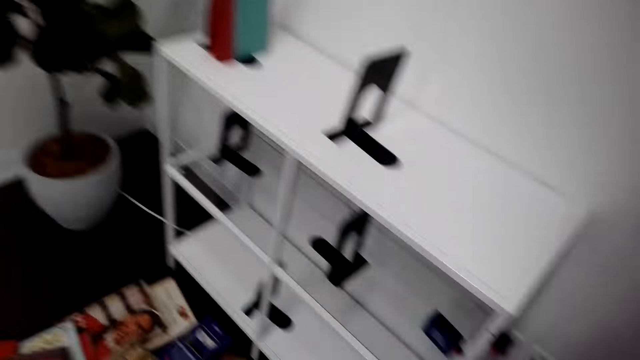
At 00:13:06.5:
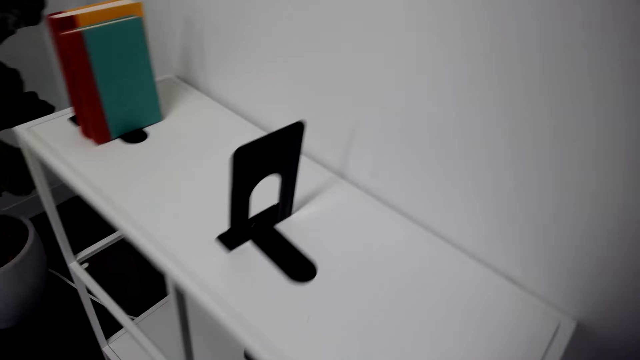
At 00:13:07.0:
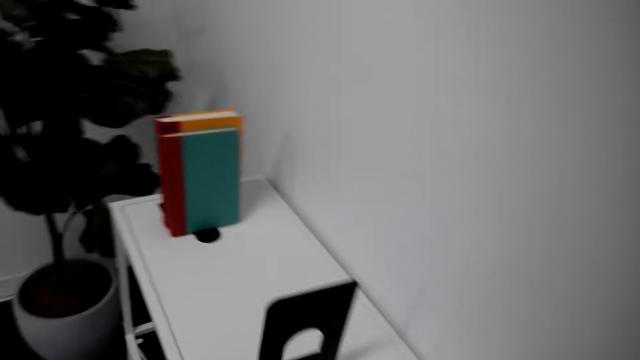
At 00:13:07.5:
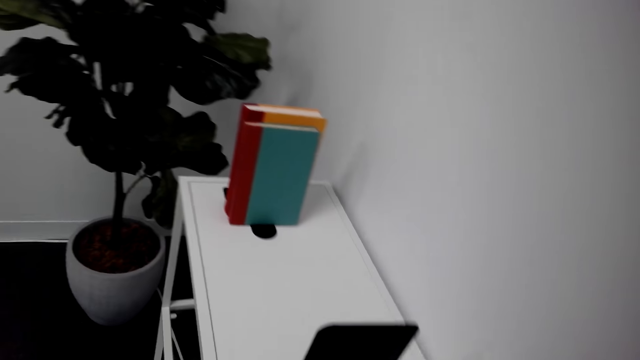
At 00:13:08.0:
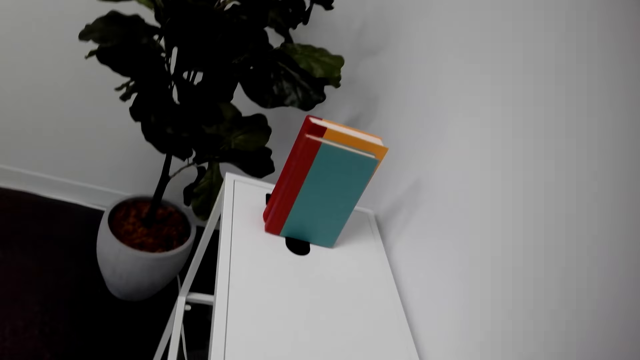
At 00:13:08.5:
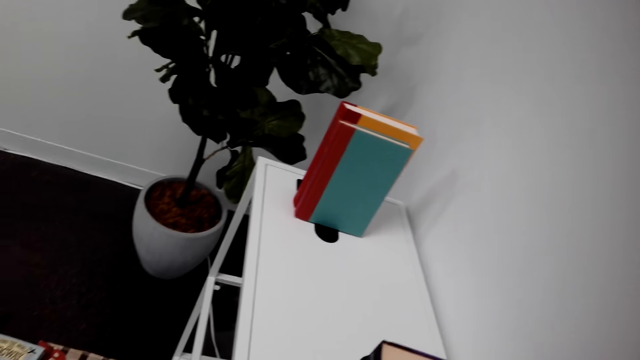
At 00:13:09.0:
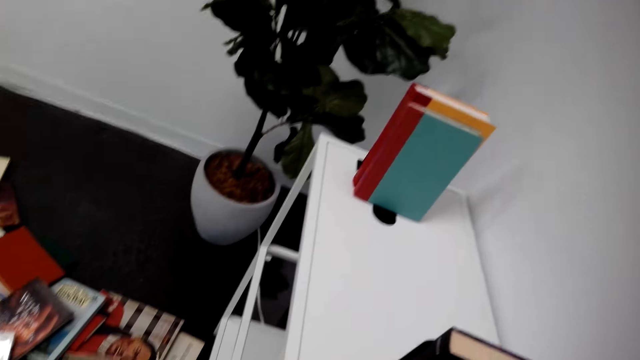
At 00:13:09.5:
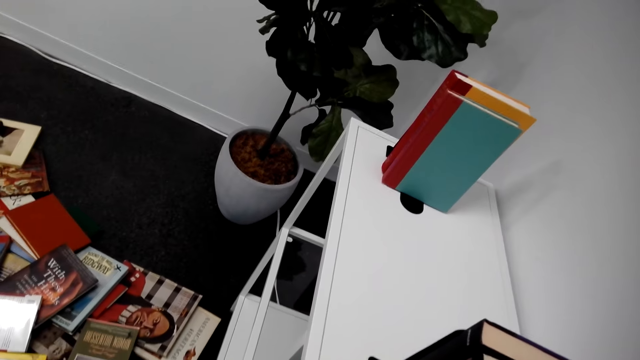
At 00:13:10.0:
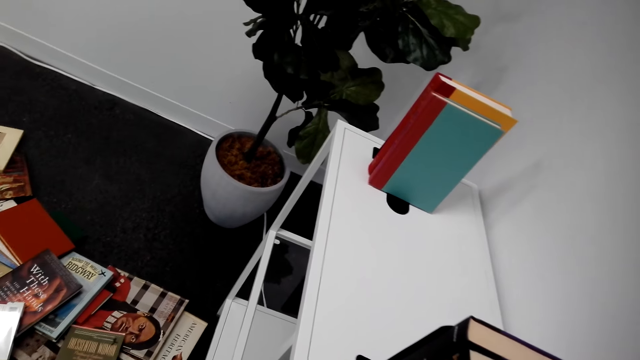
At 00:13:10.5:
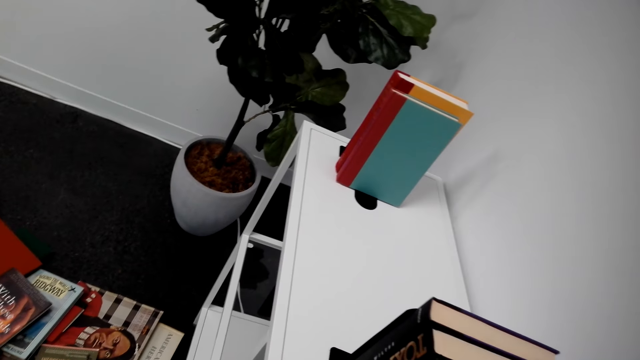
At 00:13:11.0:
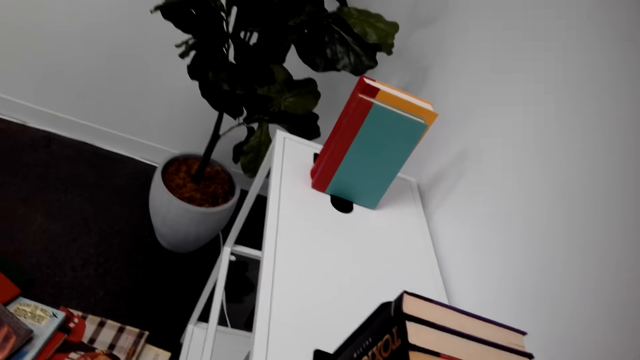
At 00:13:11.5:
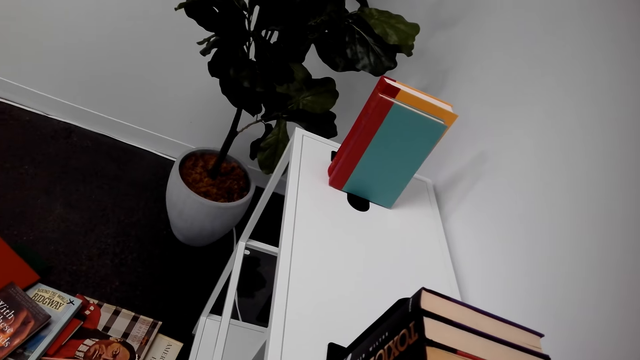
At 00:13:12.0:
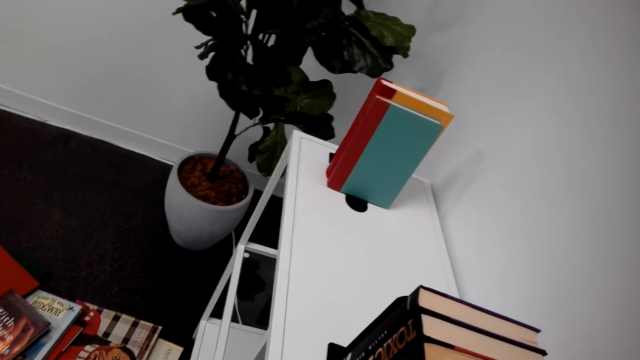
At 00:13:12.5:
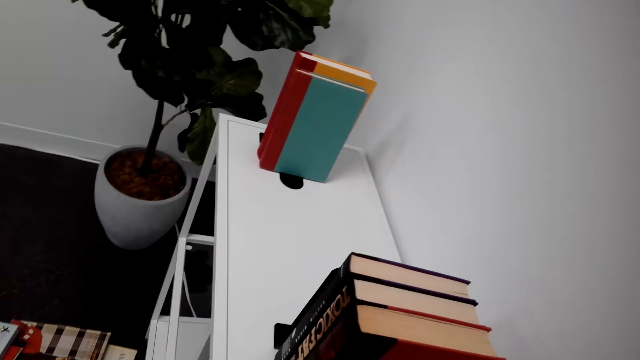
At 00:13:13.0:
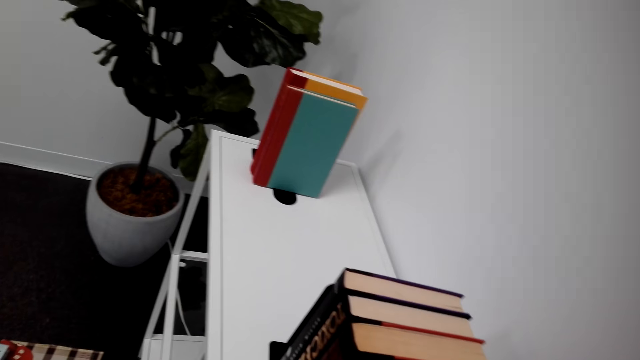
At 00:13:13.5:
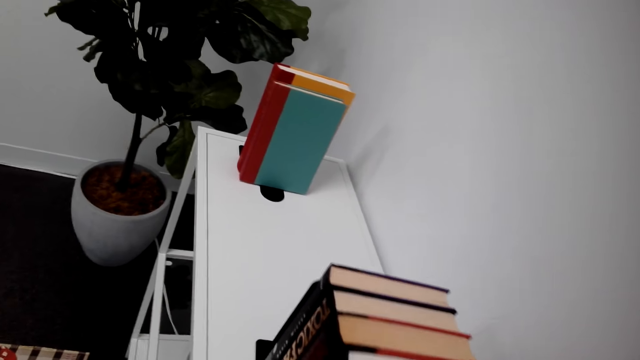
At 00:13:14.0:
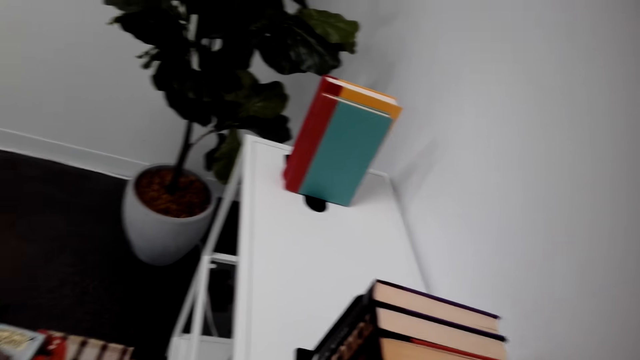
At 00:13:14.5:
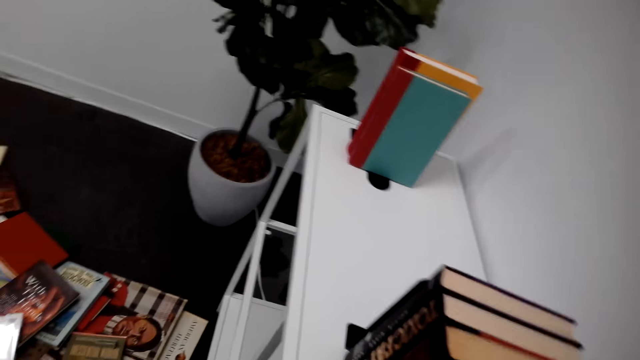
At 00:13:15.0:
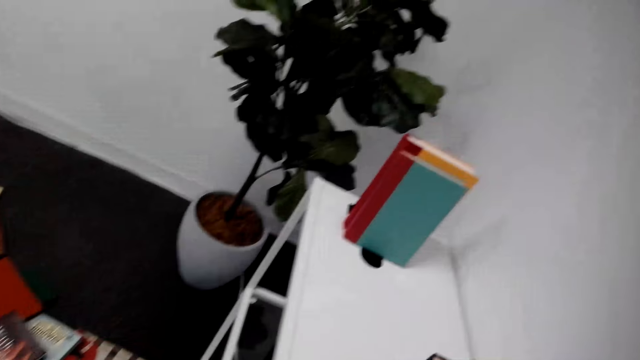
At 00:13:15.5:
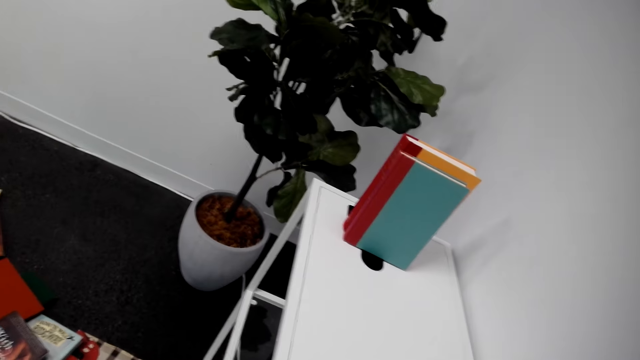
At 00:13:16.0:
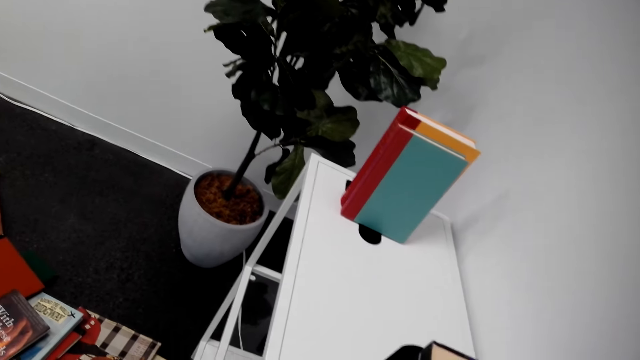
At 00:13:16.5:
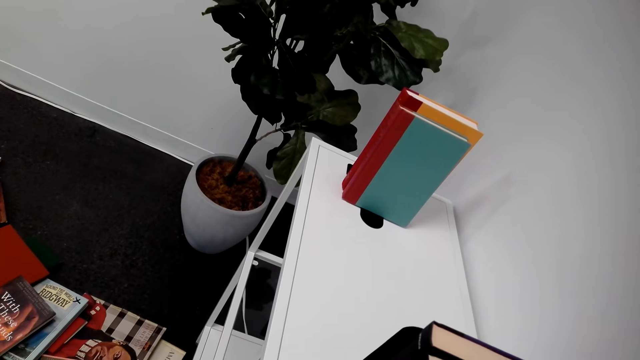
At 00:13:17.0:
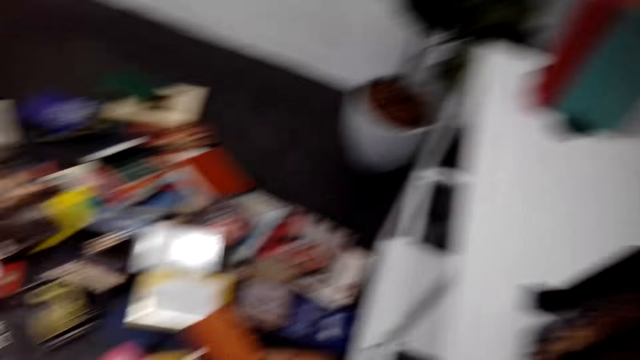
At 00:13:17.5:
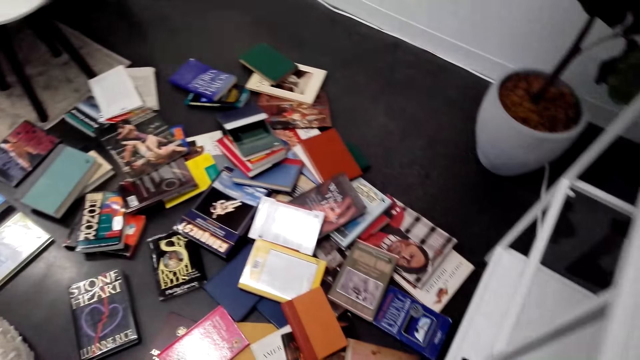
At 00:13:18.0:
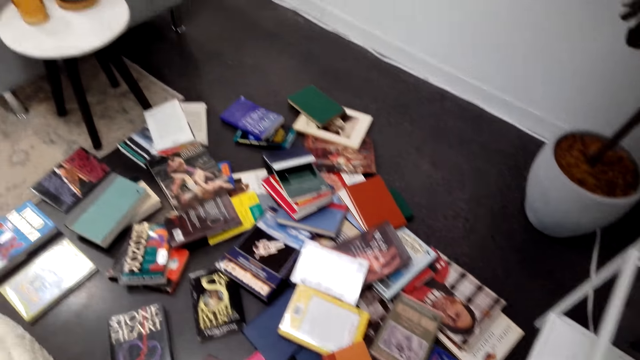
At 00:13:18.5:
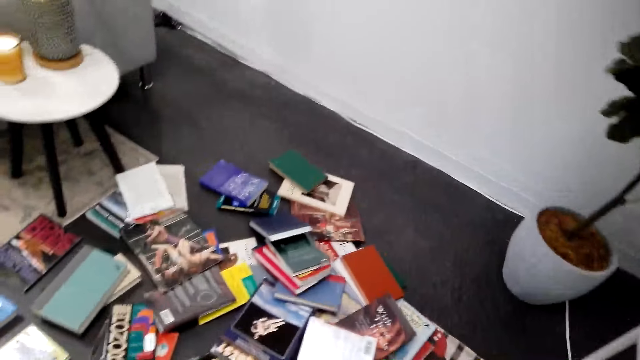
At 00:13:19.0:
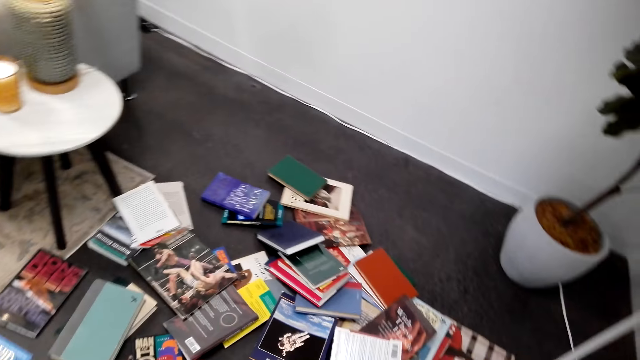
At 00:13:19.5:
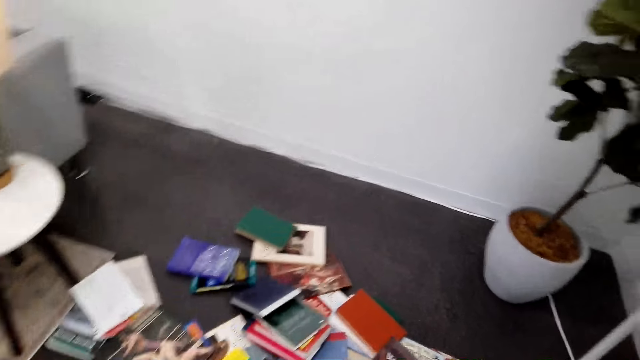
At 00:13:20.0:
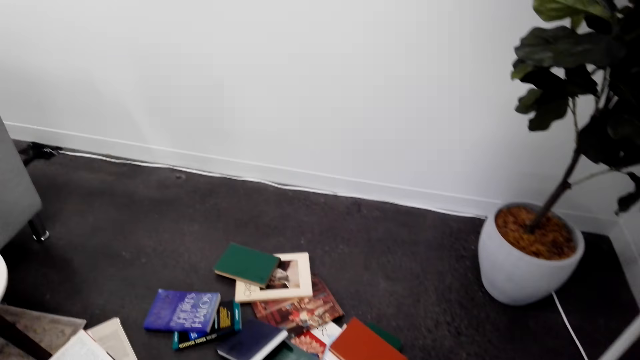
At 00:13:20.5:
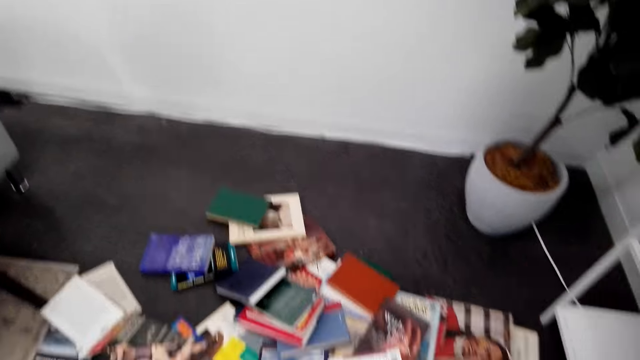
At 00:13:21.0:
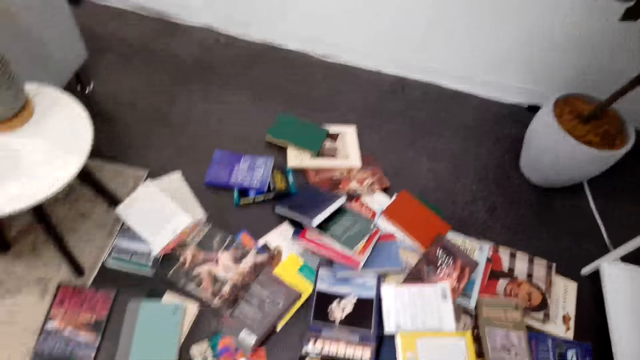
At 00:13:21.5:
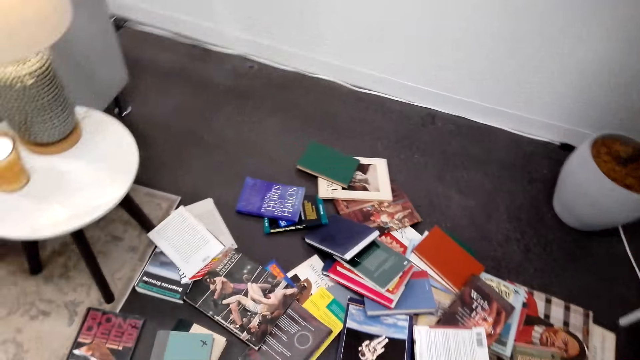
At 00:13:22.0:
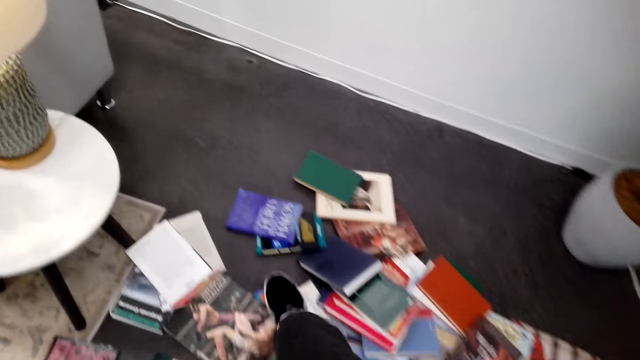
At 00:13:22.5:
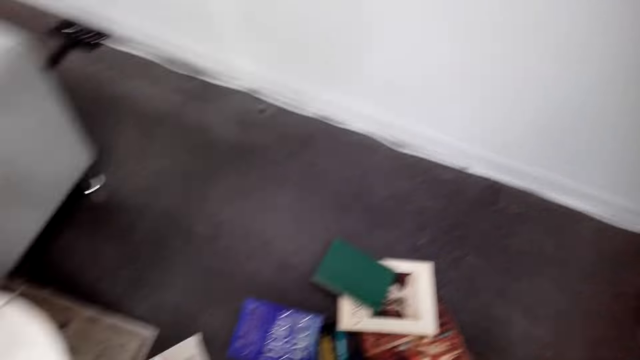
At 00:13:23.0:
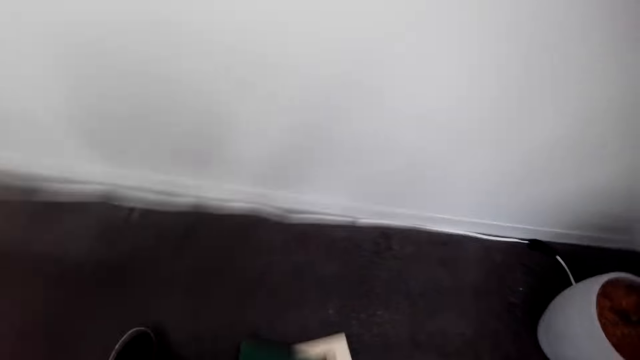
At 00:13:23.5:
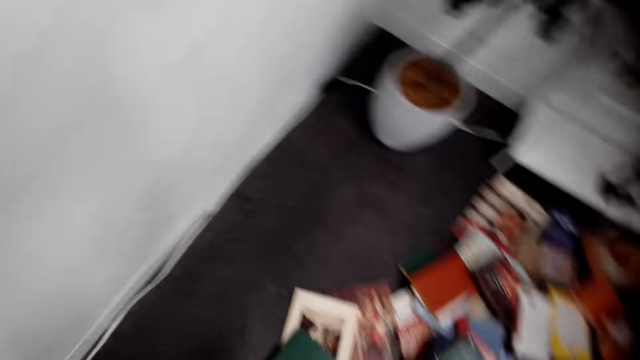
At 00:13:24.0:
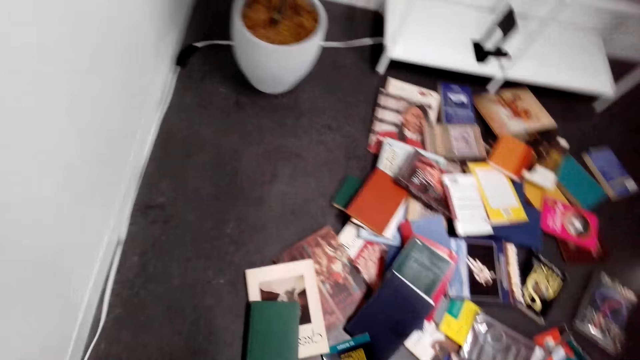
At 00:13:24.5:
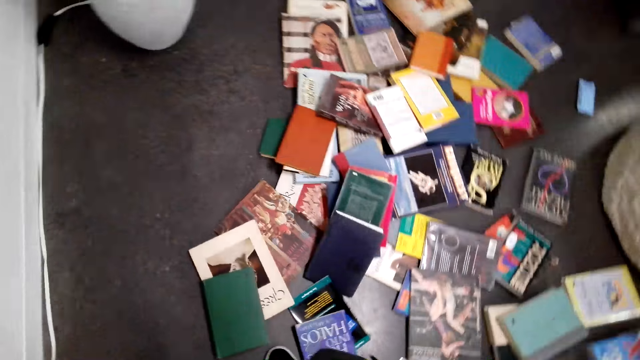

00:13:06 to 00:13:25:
The camera wearer arranges books on the book shelf. They arrange the books. They walk in a room. They adjust a camera.

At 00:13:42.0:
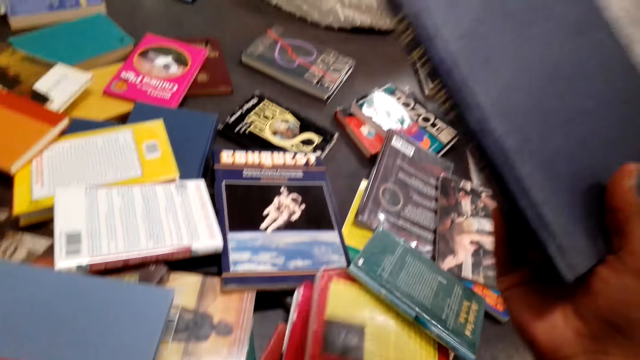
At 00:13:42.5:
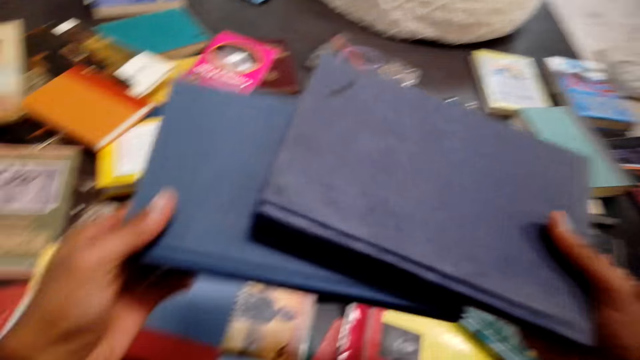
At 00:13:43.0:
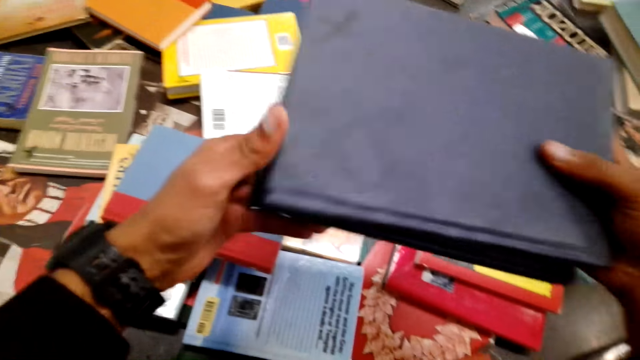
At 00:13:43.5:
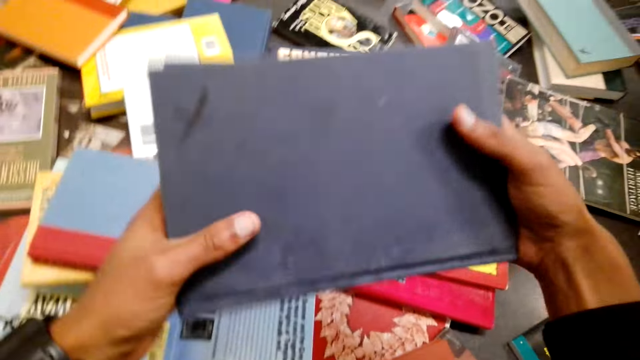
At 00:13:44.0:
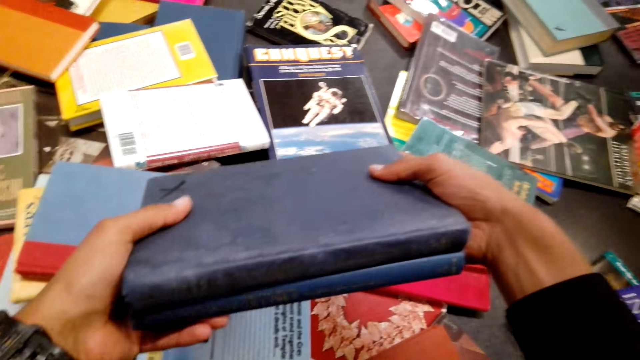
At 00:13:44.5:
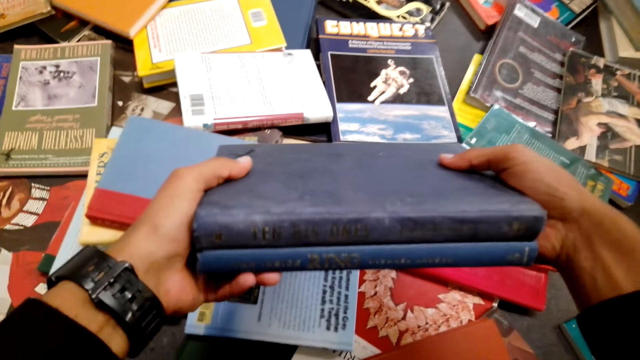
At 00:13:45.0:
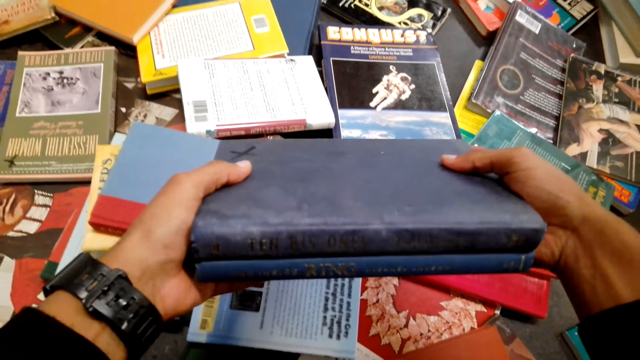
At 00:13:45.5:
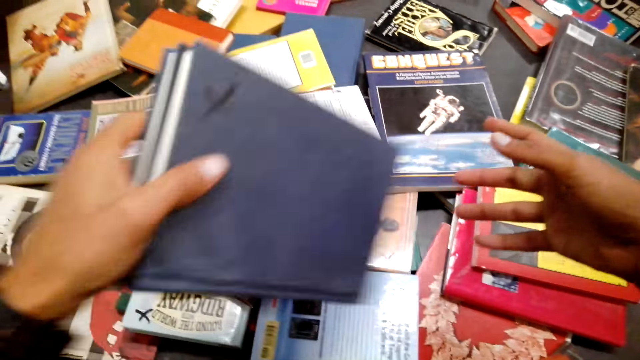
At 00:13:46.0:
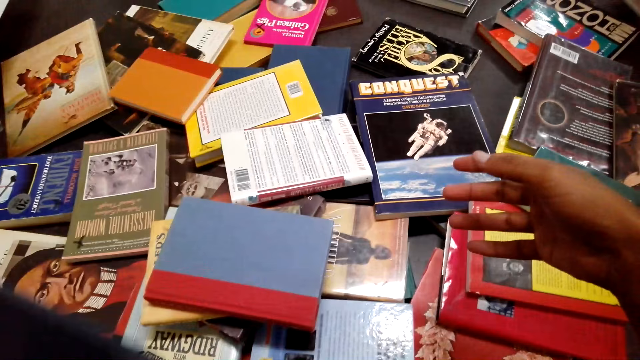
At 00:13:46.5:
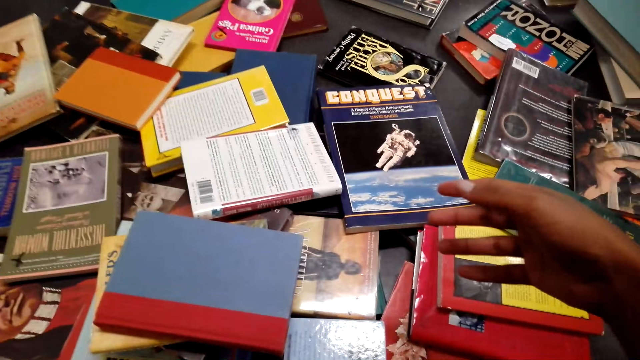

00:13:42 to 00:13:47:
The camera wearer looks at the books in their hands. They inspect the books.
